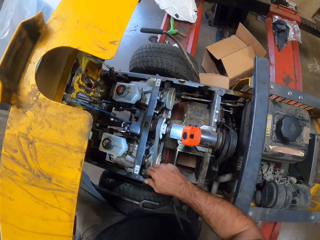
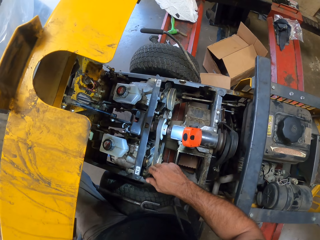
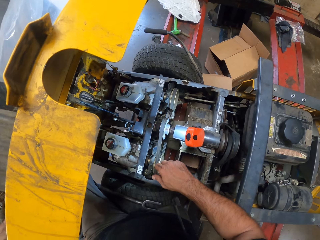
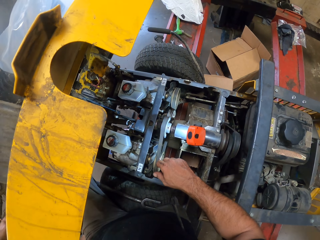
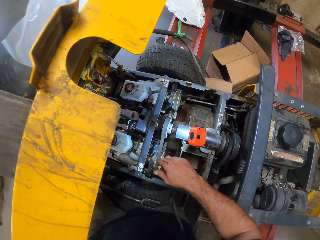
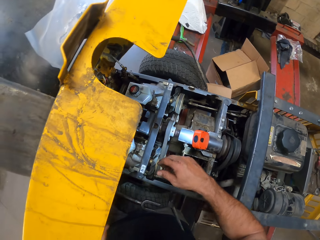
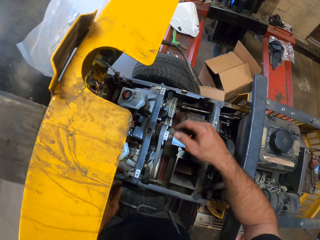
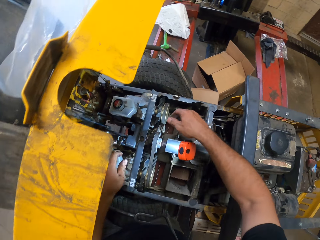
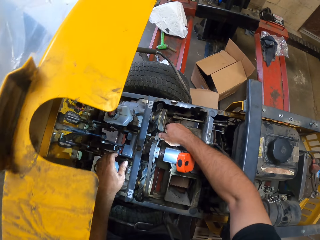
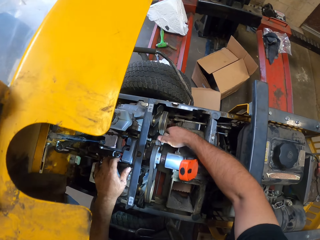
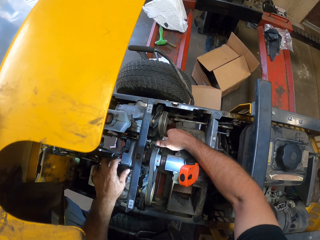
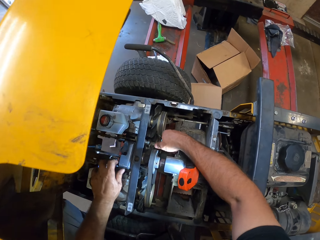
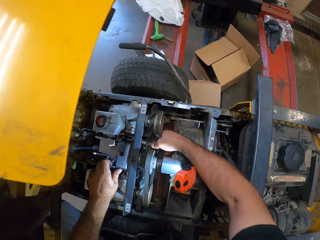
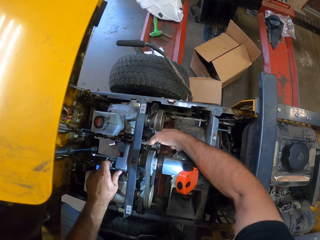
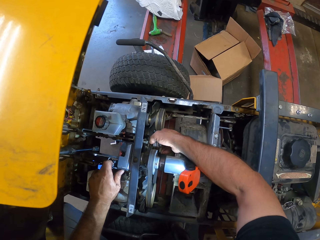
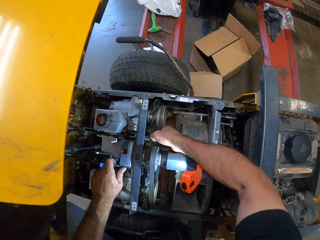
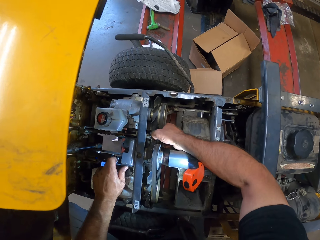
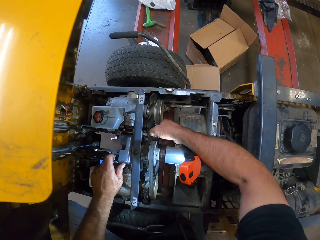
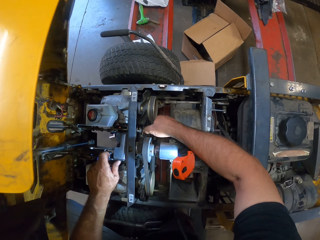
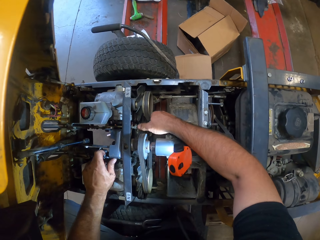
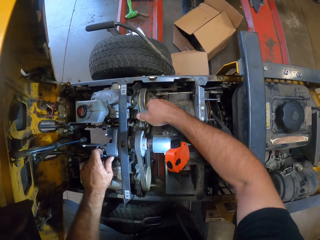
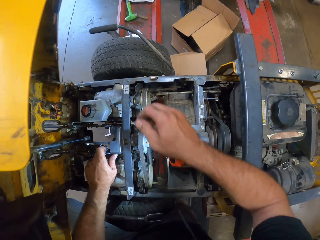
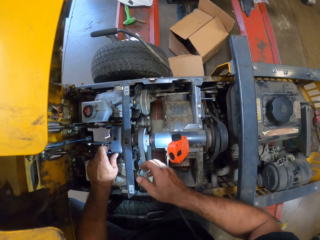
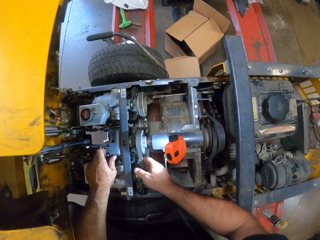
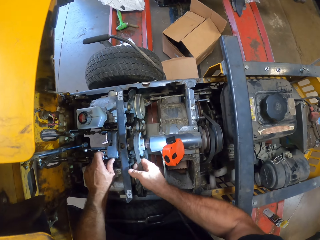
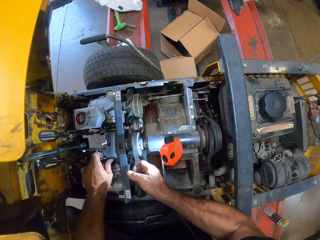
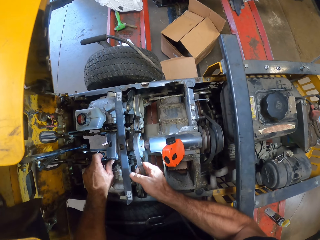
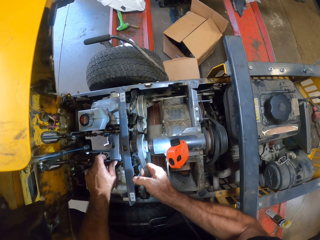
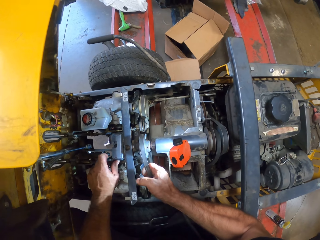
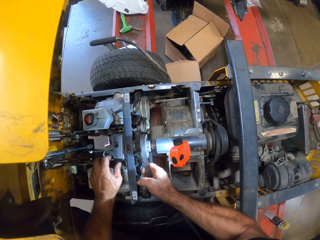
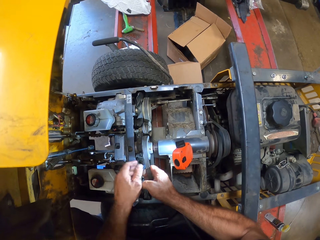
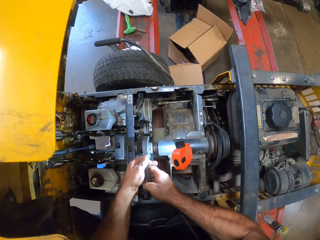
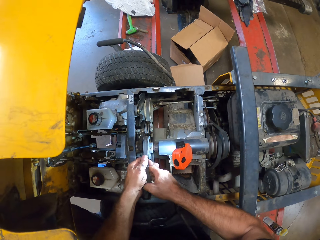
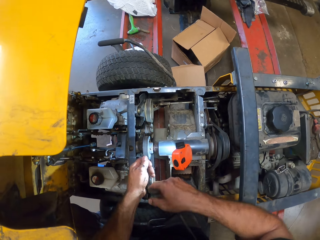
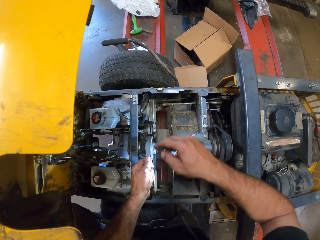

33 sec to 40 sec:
The camera wearer works on the engine with both hands. He holds the interior of the lawn mower with both his hands. He stares at the interior of the lawn mower. He holds the spindle belt with his right hand and pulls on the spindle belt with his hand. He places the spindle belt on his left hand.

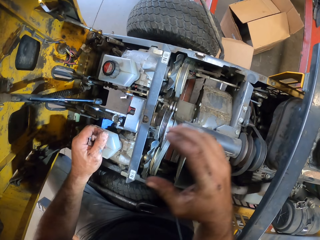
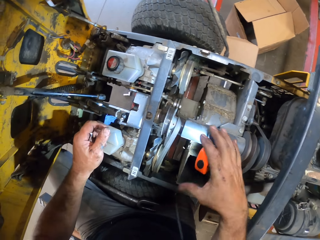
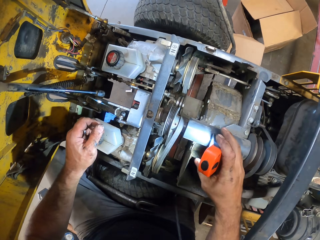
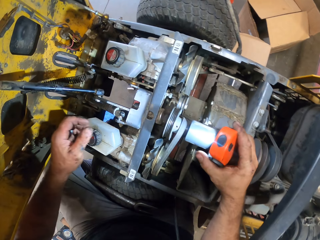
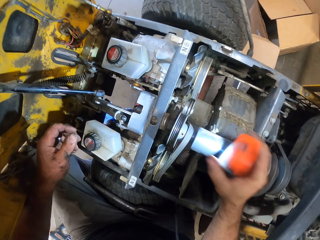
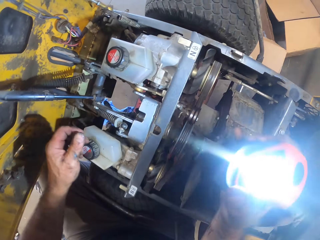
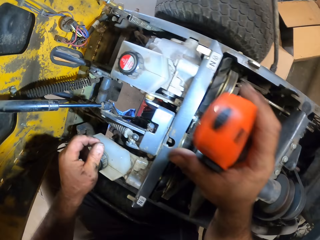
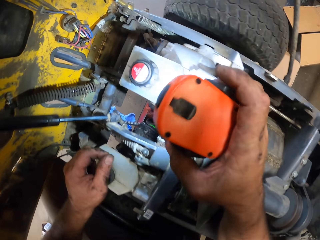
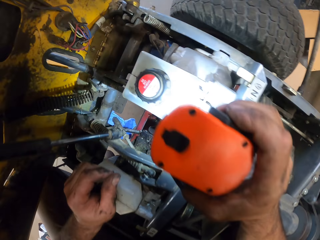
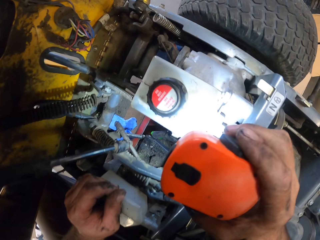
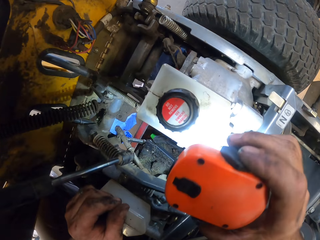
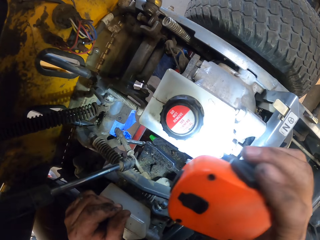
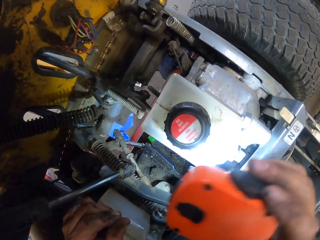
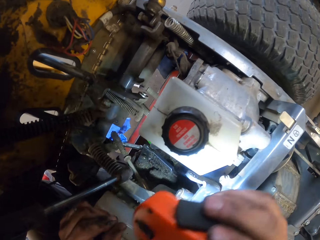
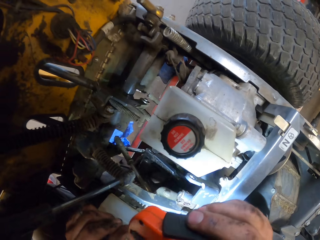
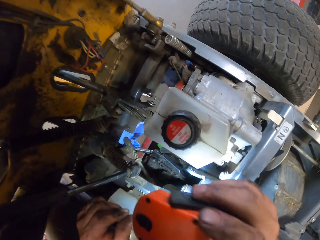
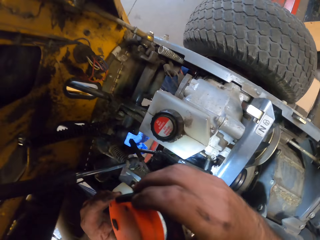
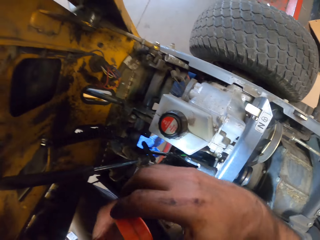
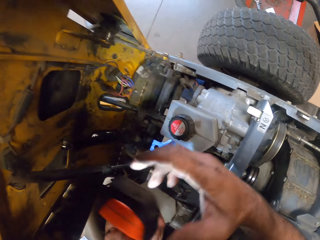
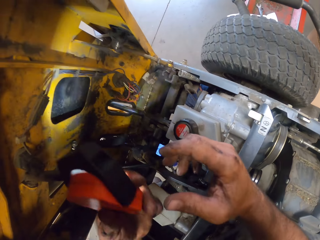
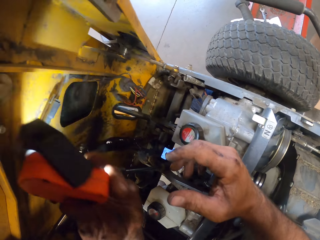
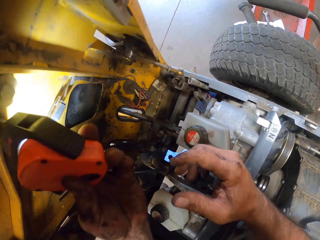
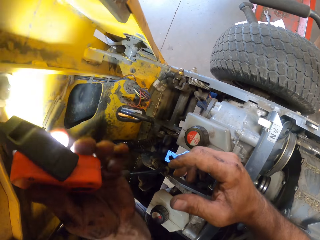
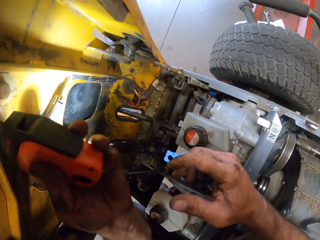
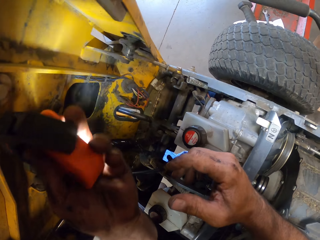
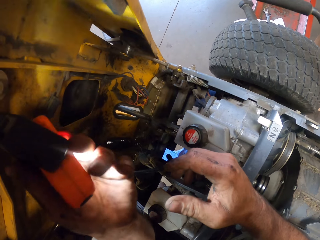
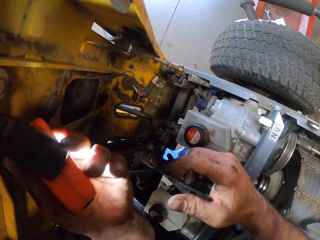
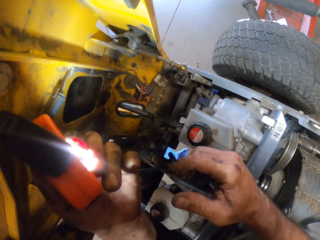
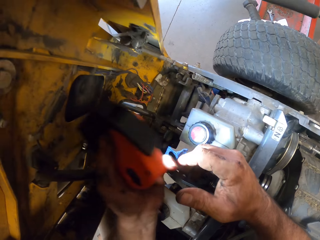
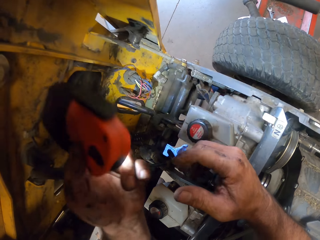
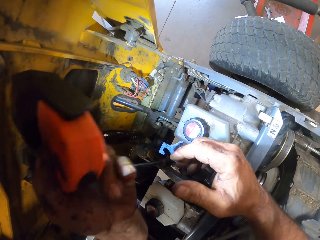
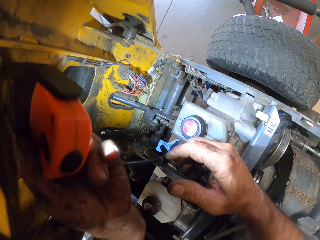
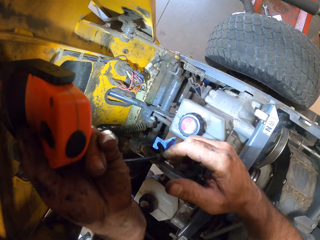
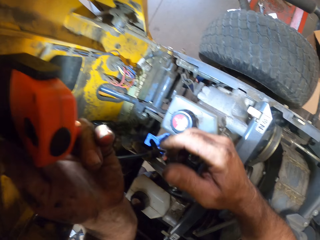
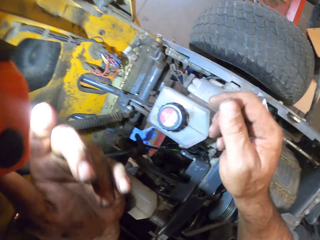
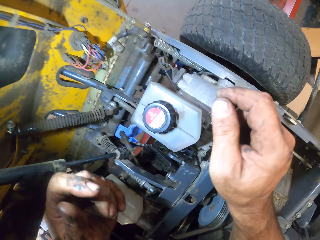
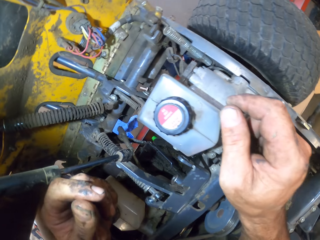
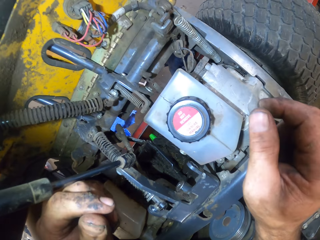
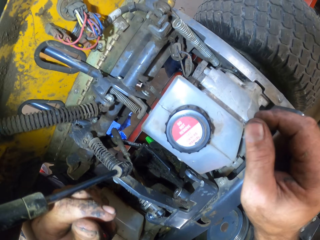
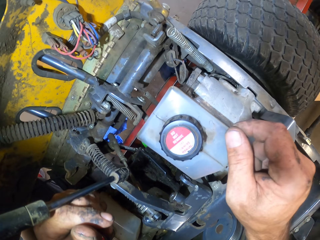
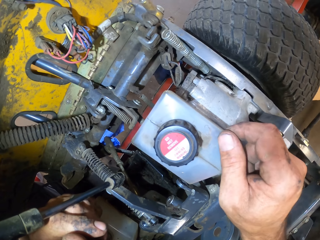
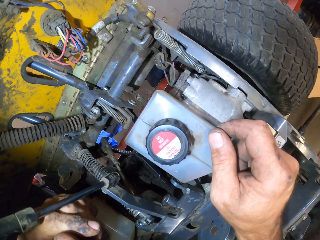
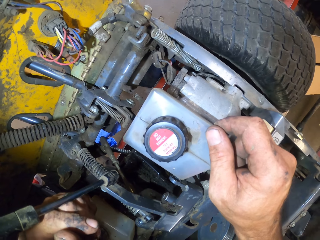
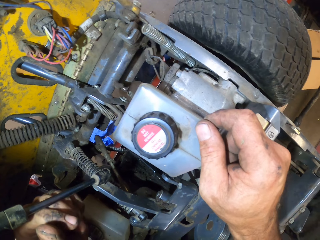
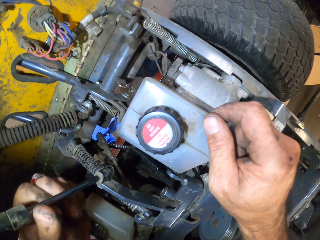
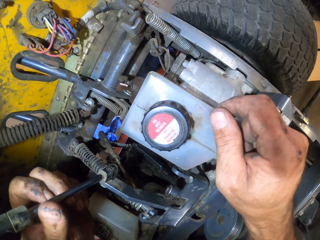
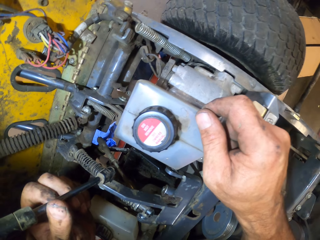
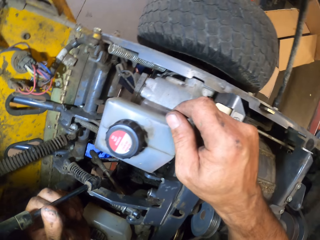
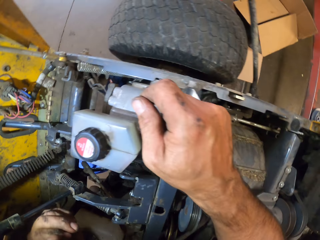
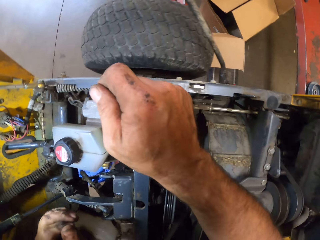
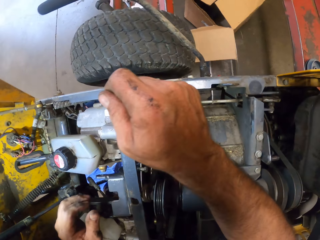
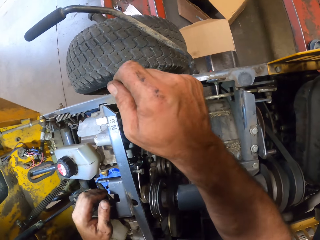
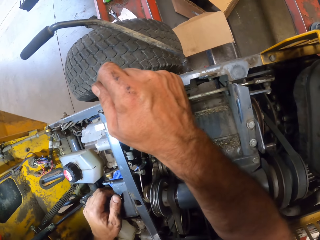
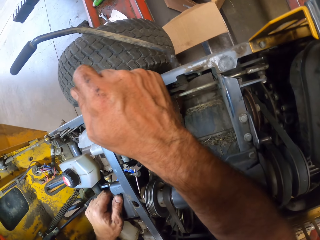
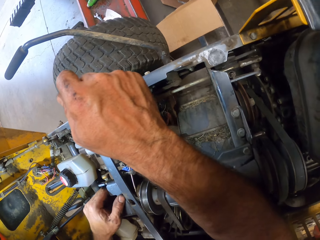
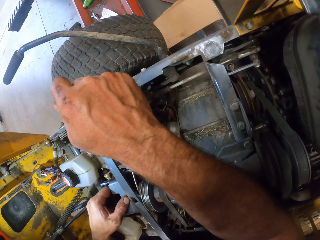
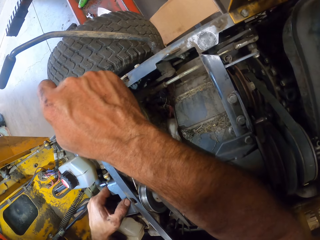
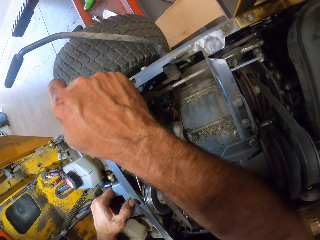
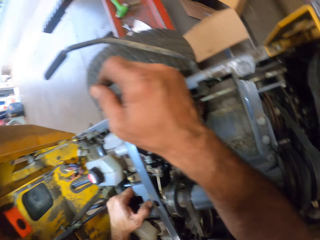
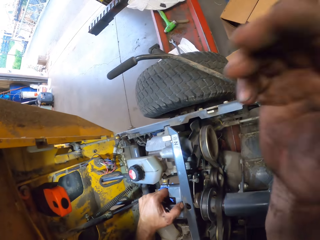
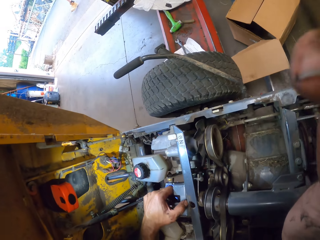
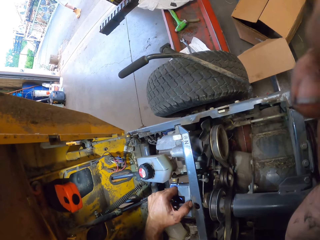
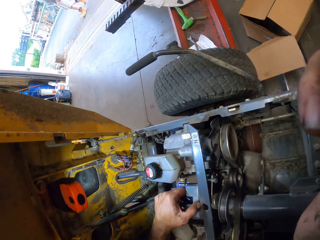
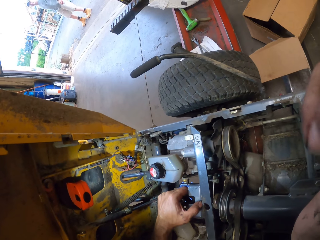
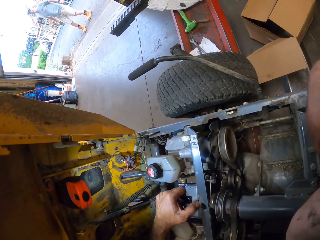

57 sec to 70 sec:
The camera wearer picks up the flashlight or lamp with his right hand. He reflects the flashlight on the interior of the lawn mower. He places the flashlight on his left hand. He reflects the flashlight on the interior of the lawn mower. He fixes the lamp to the engine cover with his left hand. He places both hands on the engine. He stares at the interior of the lawn mower. He raises his right hand.
